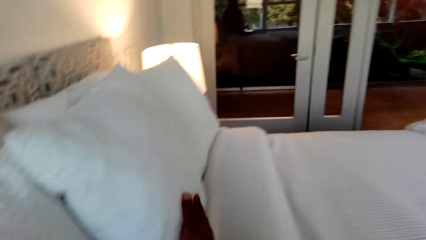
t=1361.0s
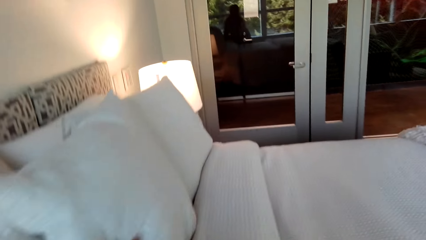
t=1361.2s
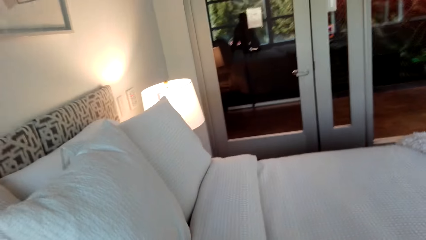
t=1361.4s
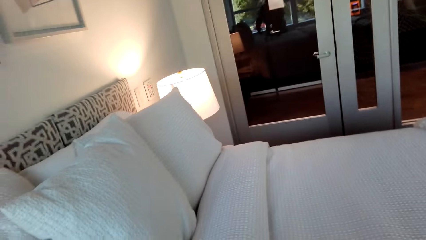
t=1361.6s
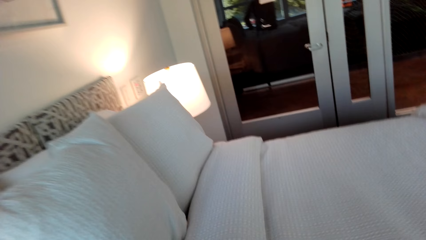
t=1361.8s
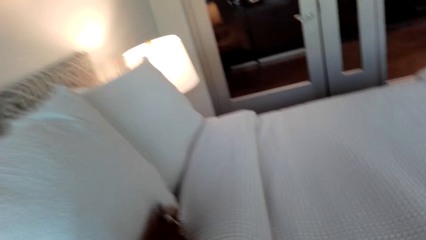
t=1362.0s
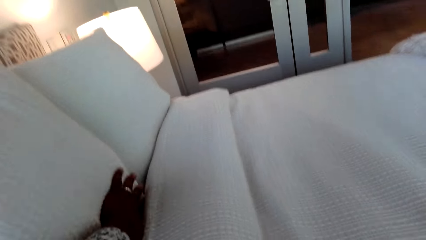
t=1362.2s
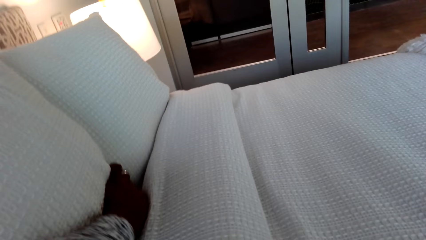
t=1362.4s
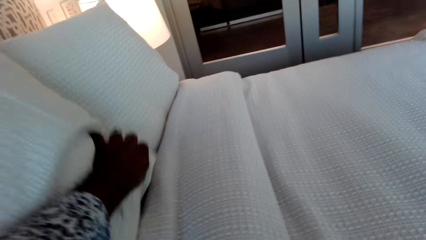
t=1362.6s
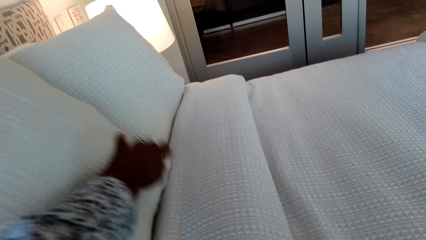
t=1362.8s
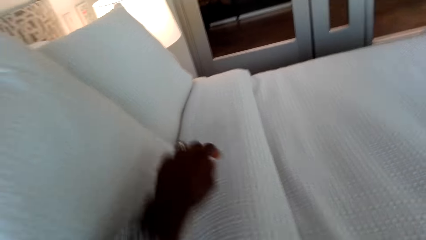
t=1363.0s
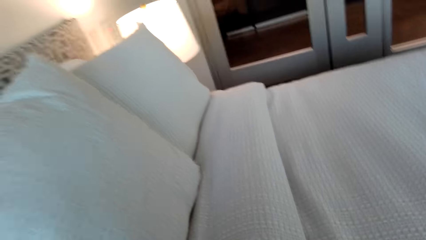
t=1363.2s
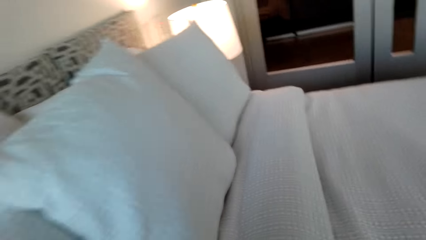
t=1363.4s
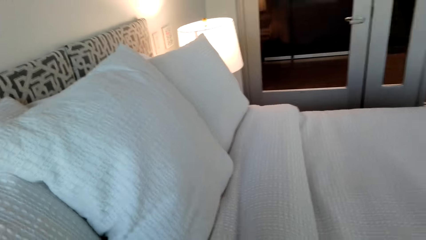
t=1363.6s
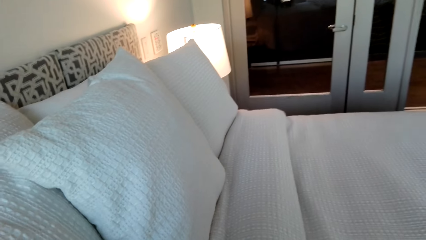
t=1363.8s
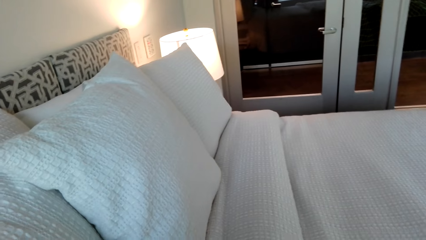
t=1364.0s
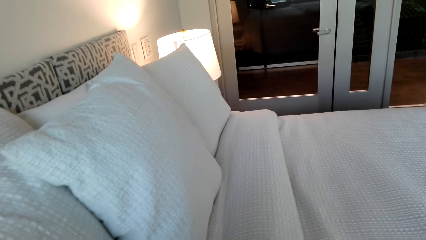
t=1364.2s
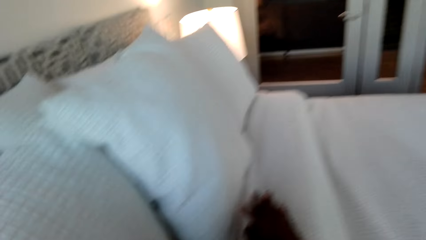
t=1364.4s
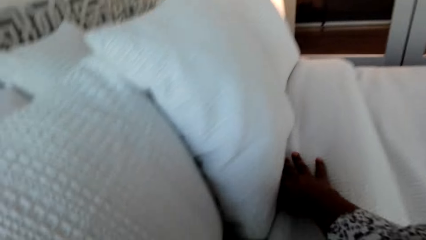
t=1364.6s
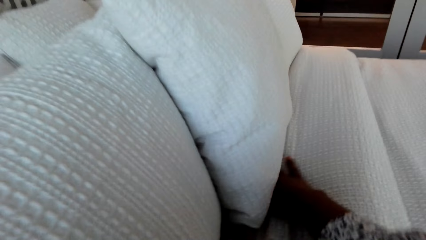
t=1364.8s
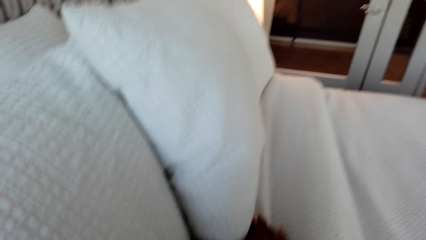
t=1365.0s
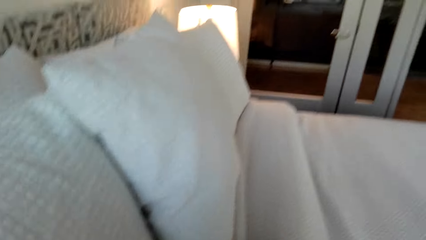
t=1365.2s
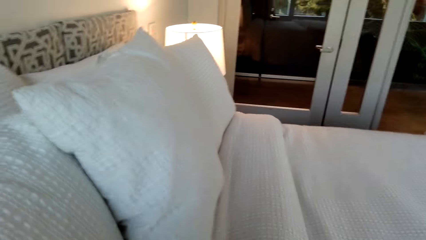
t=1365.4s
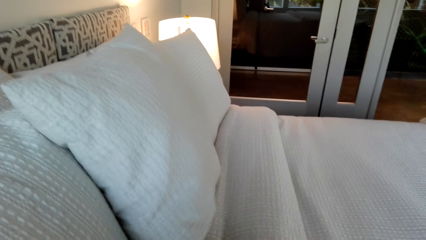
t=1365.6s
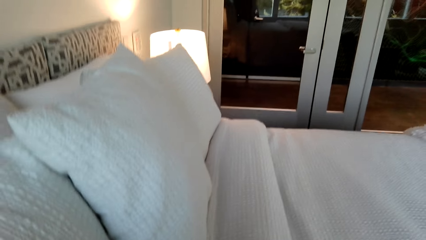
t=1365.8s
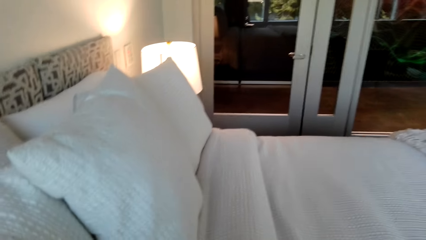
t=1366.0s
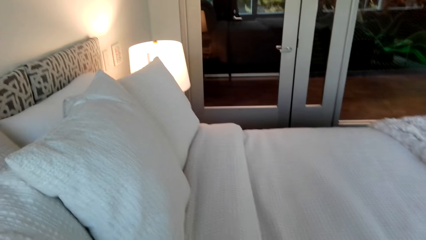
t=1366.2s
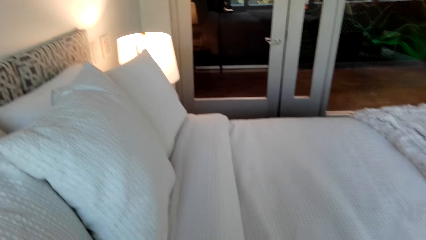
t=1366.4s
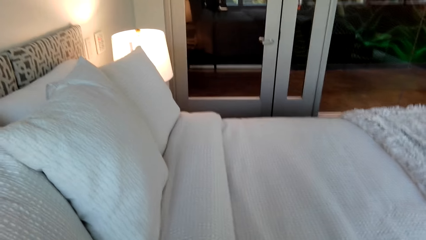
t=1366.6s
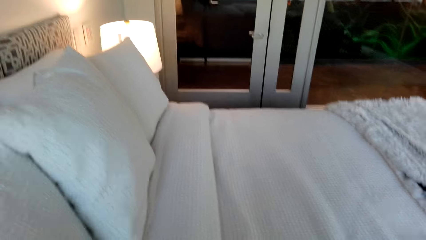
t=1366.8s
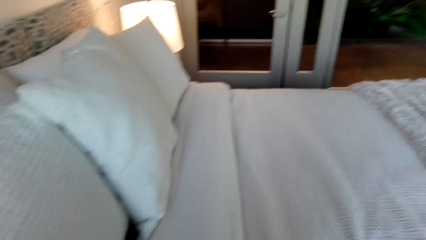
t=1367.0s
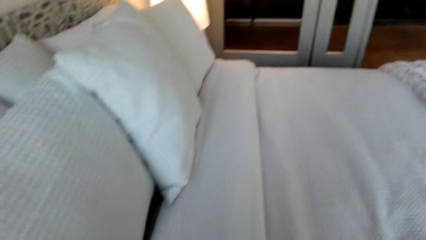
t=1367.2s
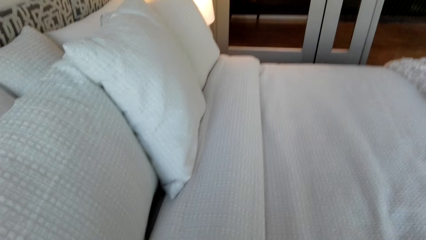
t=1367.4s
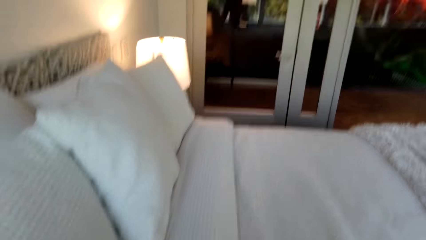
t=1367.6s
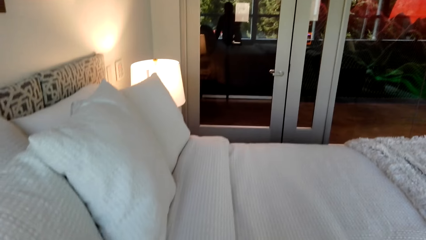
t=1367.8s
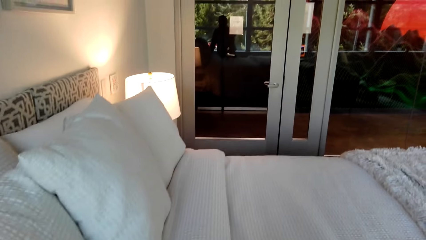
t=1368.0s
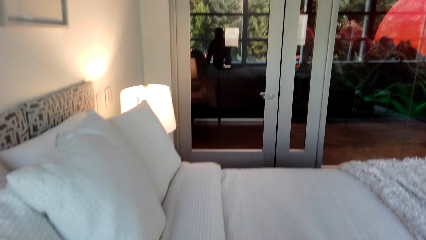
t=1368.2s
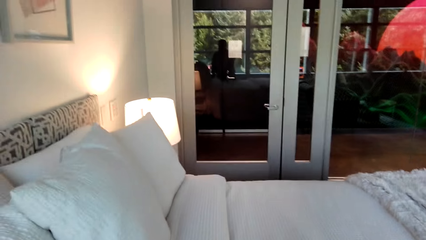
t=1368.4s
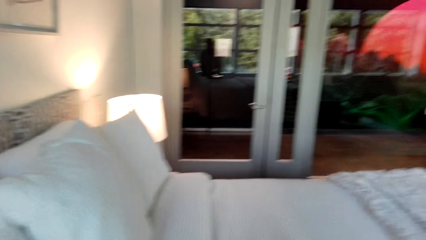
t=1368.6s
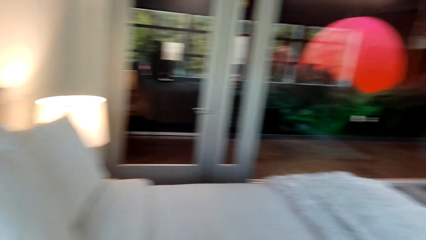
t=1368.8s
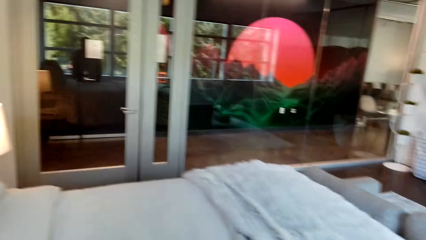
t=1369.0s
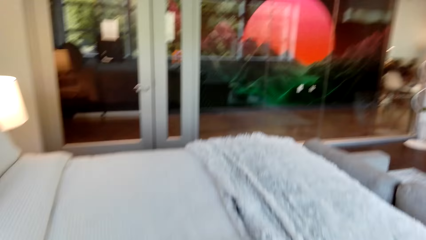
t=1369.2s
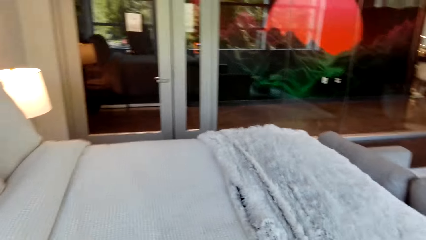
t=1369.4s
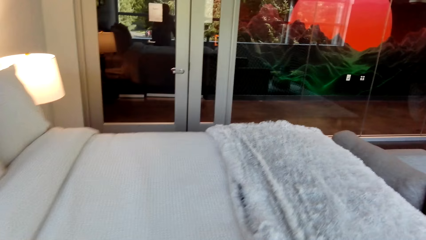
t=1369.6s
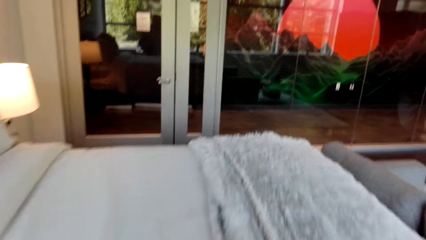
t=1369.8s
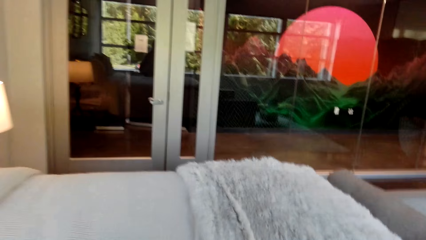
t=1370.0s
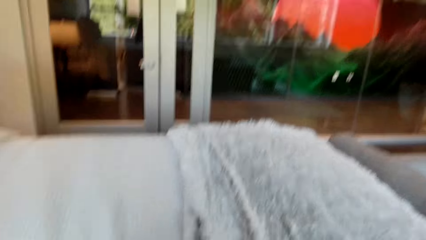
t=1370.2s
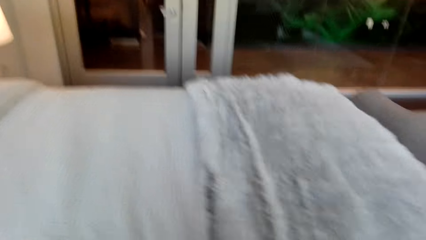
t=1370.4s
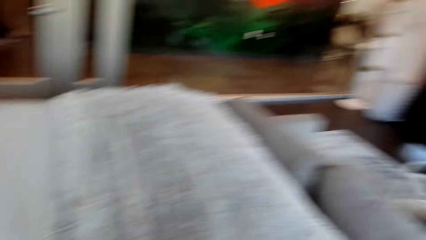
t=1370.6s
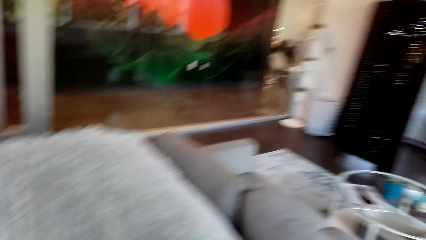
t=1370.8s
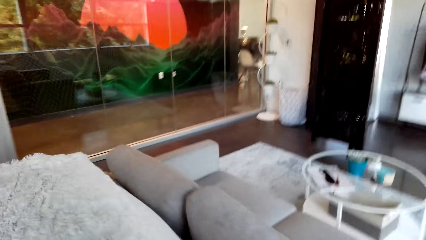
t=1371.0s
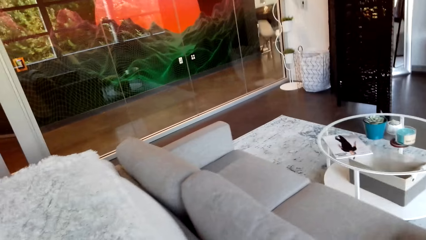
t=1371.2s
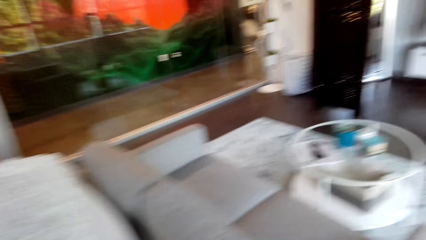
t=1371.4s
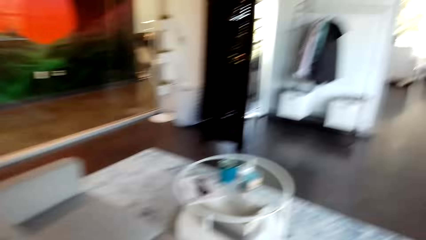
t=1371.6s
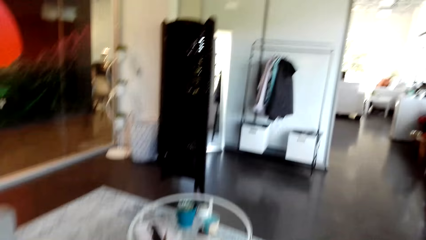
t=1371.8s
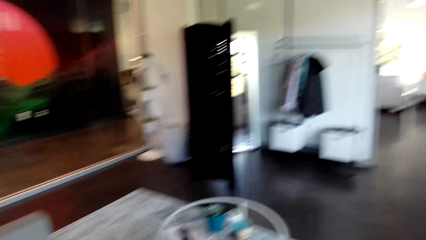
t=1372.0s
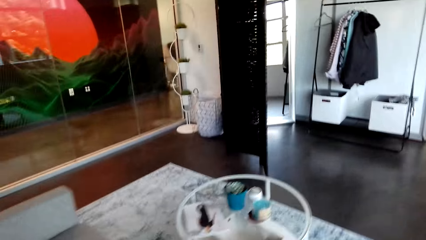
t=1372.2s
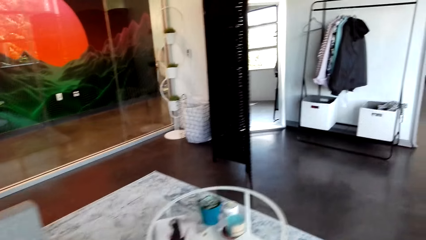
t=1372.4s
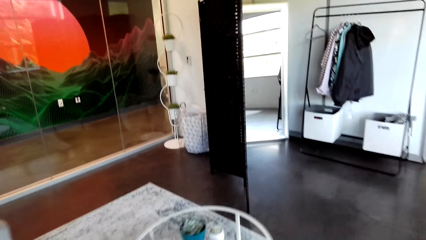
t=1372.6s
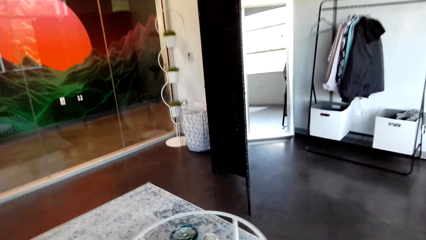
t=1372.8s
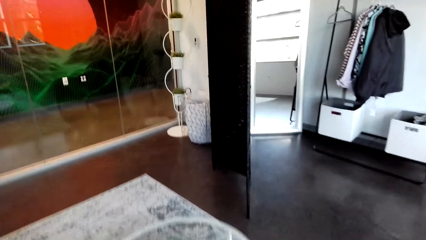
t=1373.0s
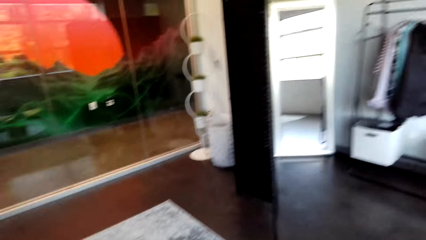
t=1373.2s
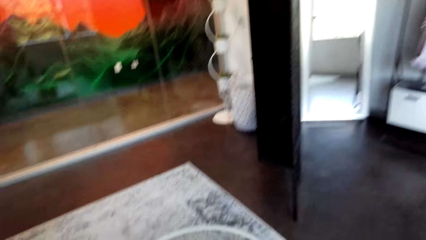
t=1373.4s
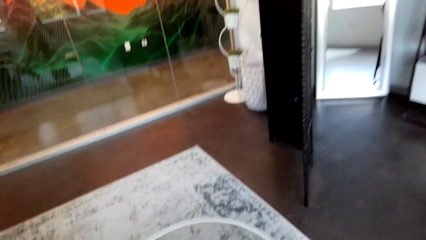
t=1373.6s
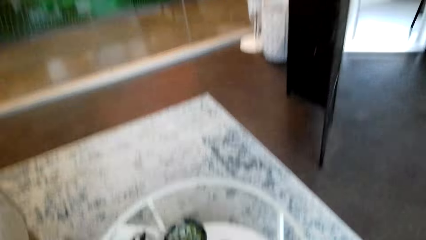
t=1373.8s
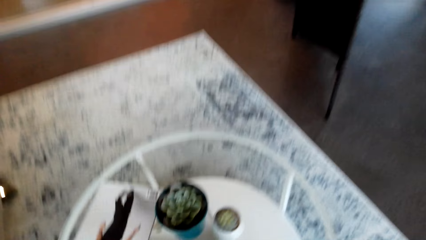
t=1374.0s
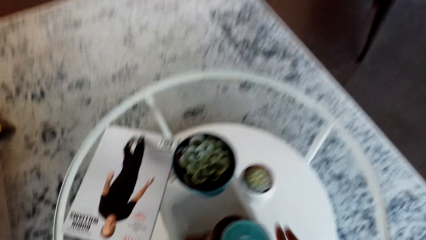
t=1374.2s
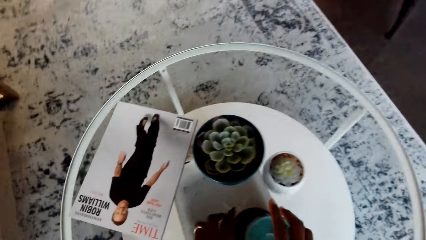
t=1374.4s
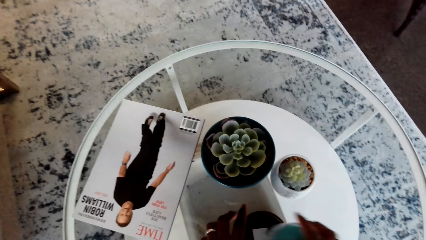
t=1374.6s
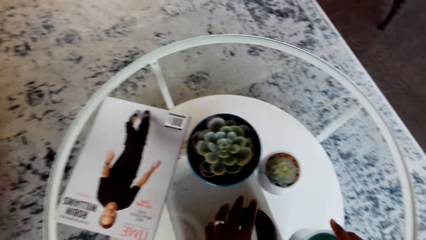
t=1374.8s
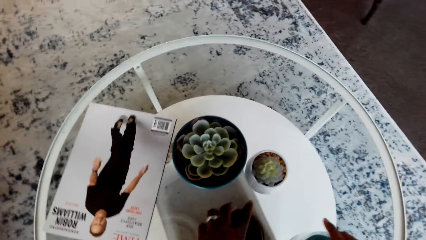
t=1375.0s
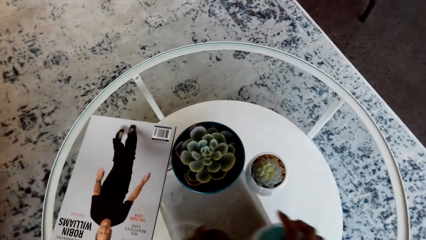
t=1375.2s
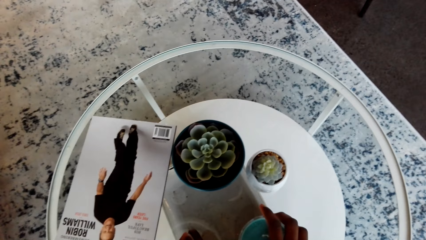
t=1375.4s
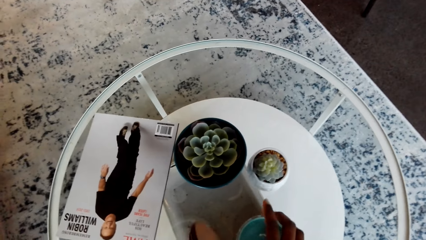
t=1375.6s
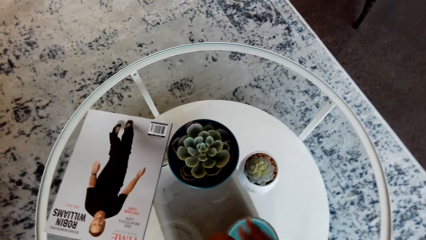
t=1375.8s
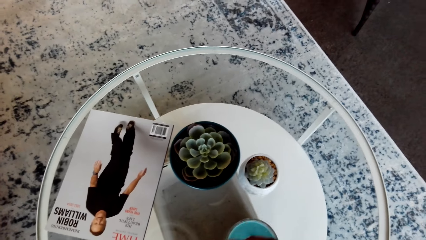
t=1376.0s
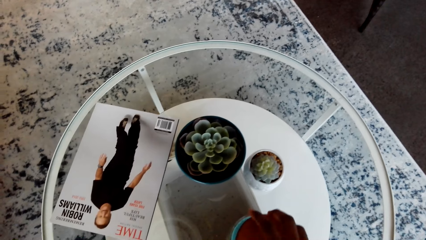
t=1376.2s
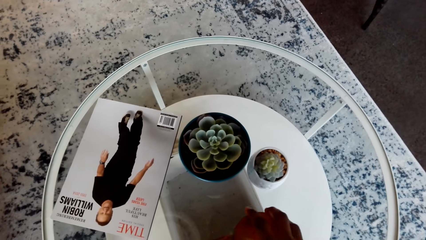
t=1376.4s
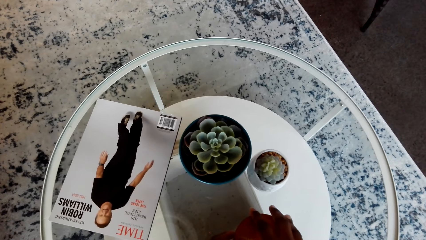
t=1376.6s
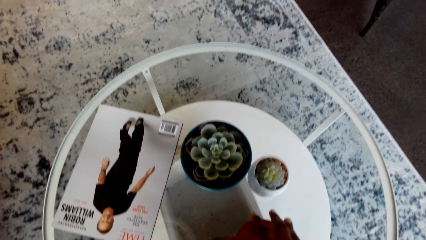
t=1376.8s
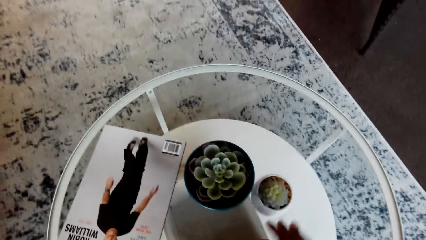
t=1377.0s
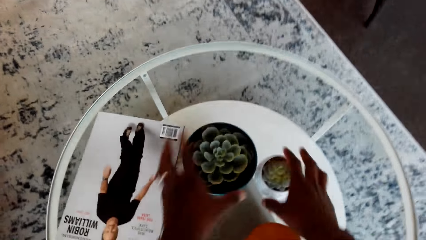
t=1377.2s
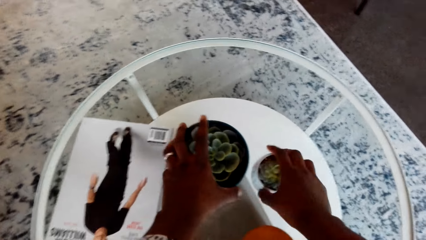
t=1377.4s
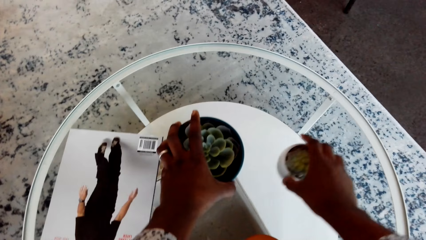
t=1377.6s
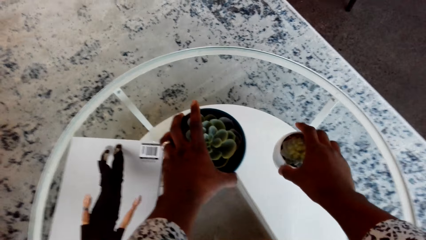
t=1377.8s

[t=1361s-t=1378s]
The camera wearer holds pillows. They walk around the bedroom. They arrange the bedroom table. They hold cups.
